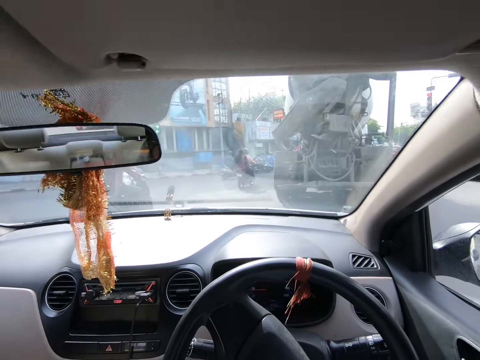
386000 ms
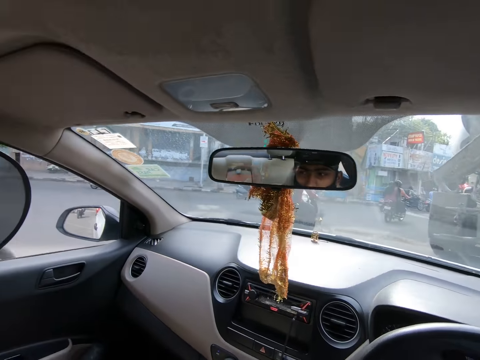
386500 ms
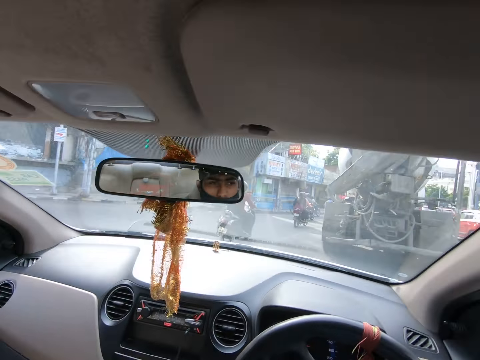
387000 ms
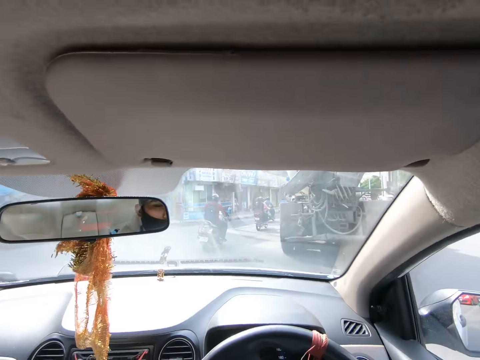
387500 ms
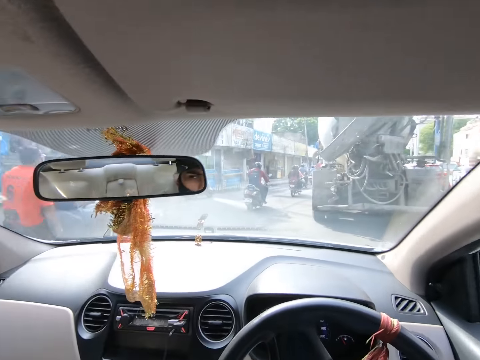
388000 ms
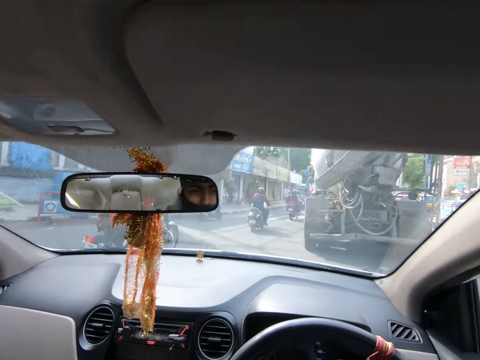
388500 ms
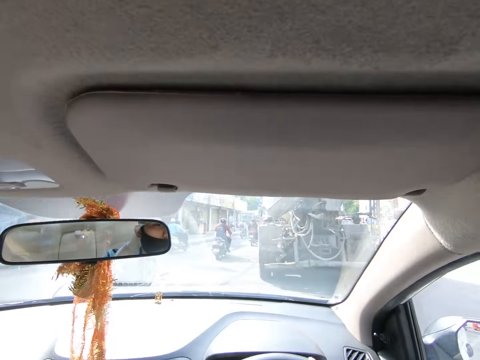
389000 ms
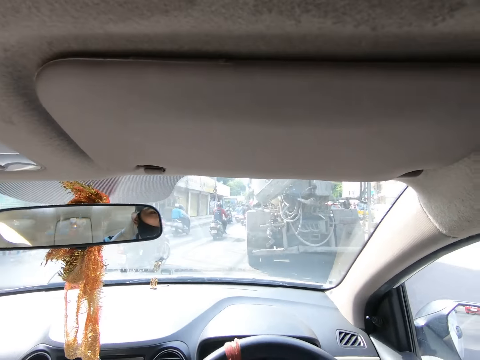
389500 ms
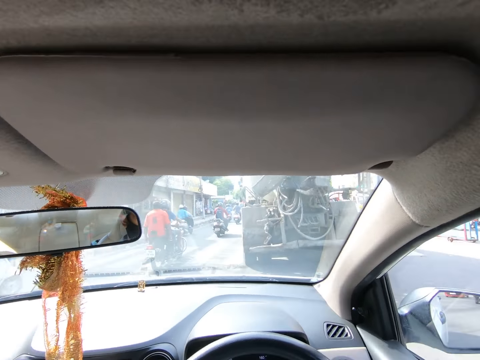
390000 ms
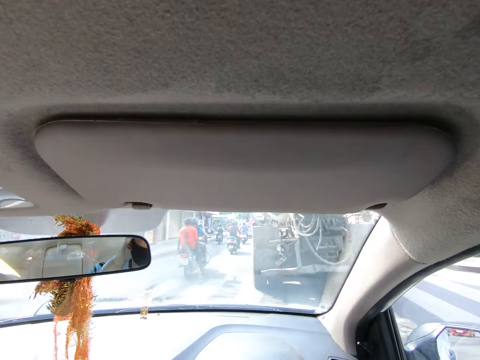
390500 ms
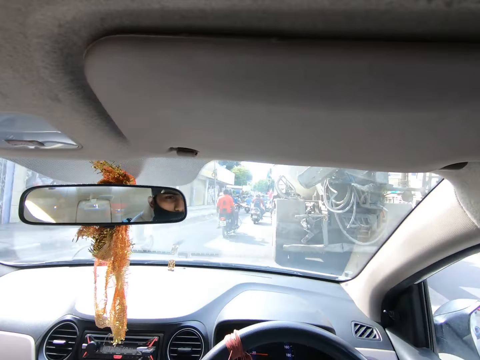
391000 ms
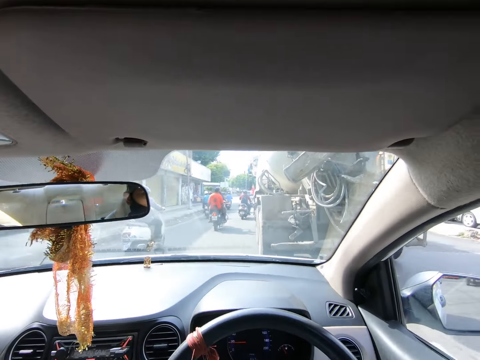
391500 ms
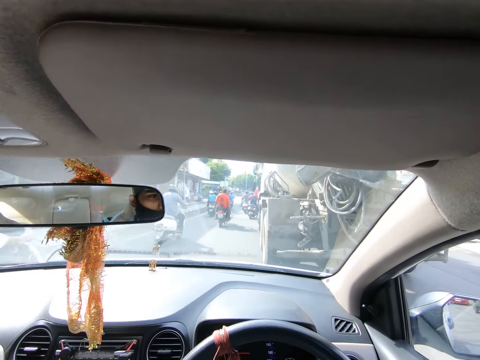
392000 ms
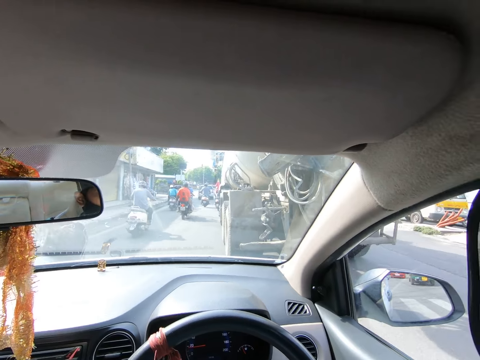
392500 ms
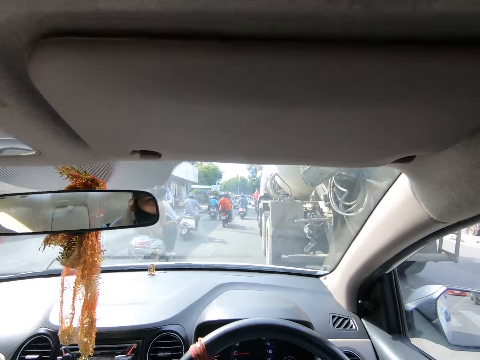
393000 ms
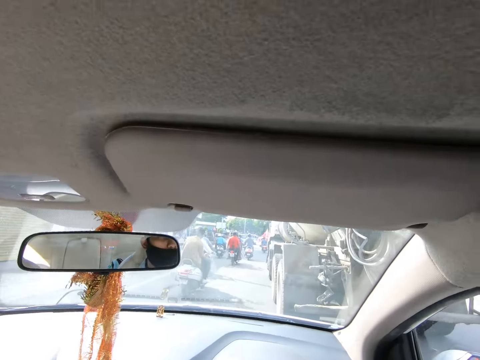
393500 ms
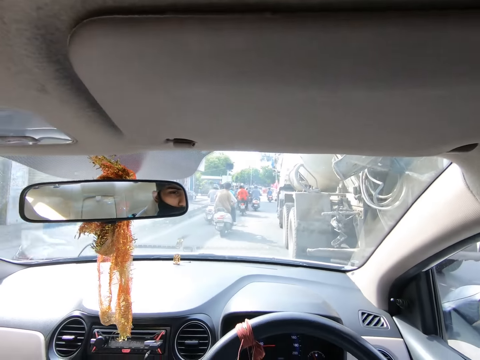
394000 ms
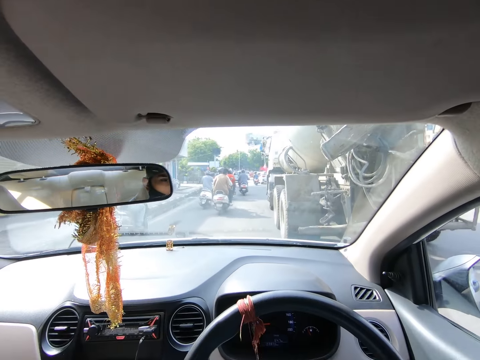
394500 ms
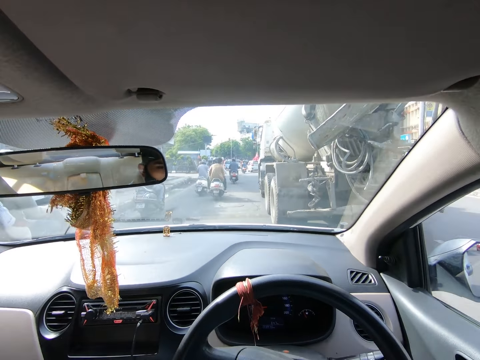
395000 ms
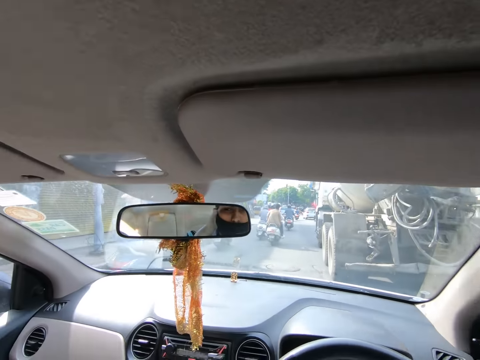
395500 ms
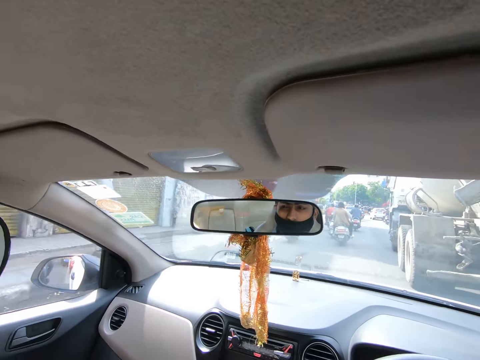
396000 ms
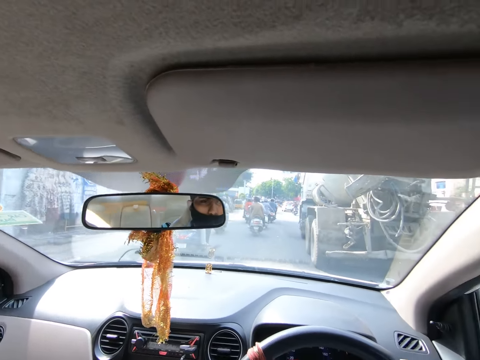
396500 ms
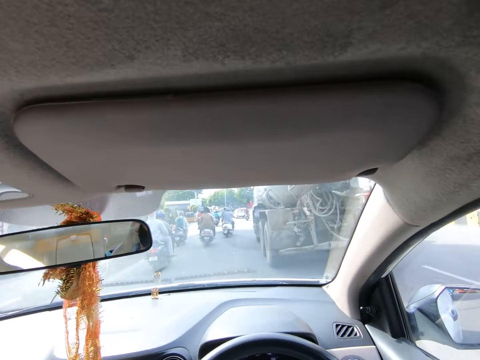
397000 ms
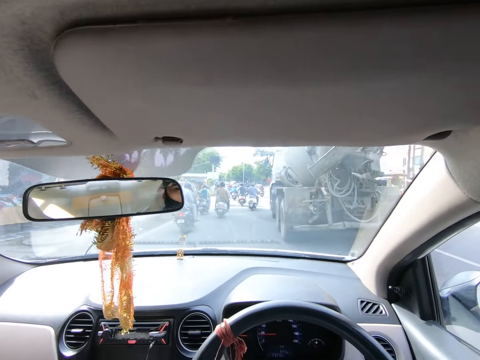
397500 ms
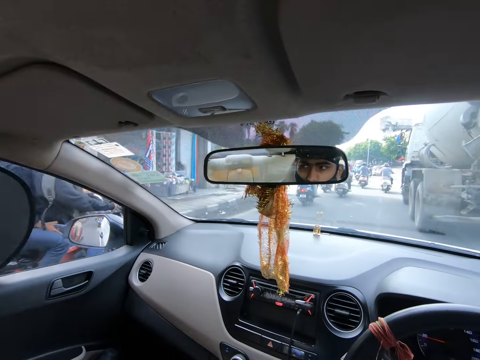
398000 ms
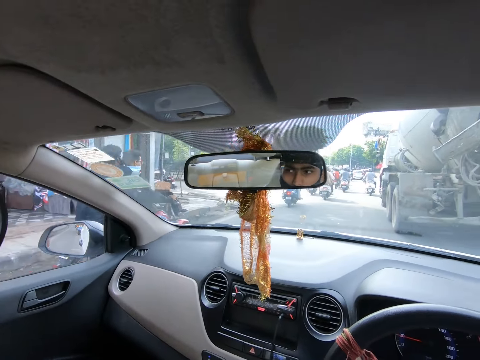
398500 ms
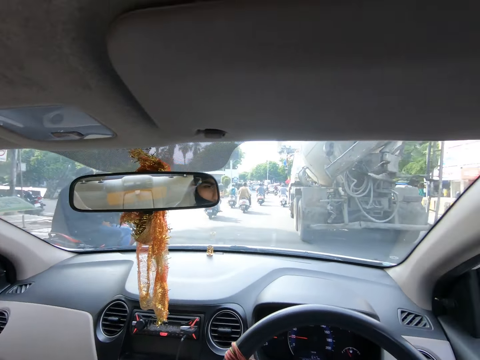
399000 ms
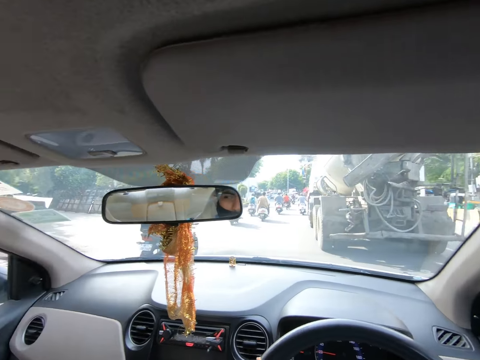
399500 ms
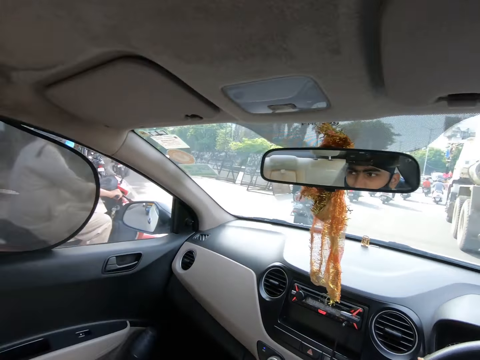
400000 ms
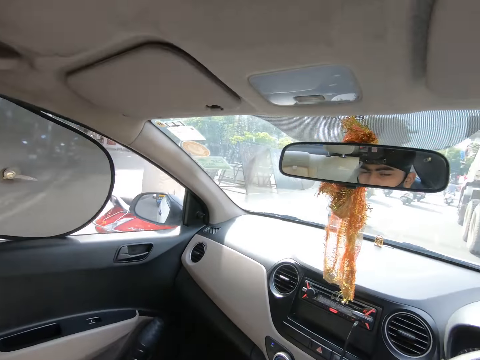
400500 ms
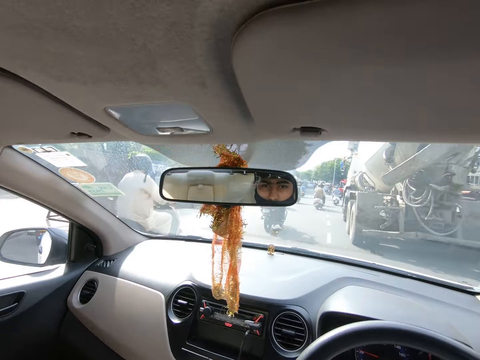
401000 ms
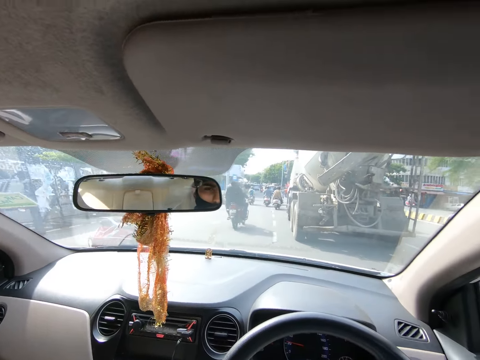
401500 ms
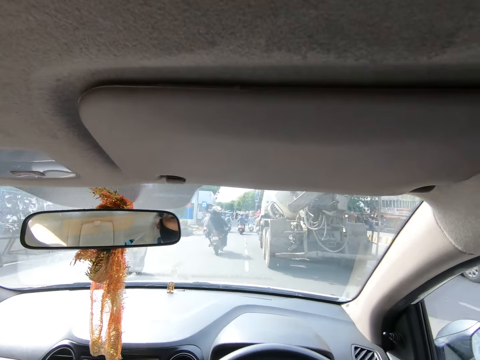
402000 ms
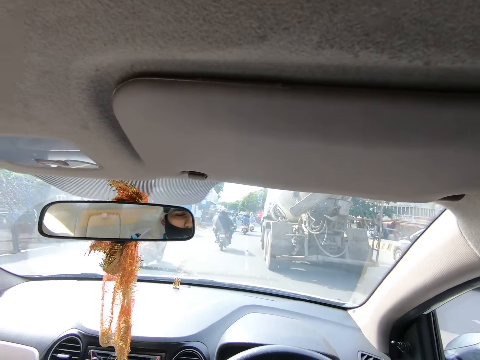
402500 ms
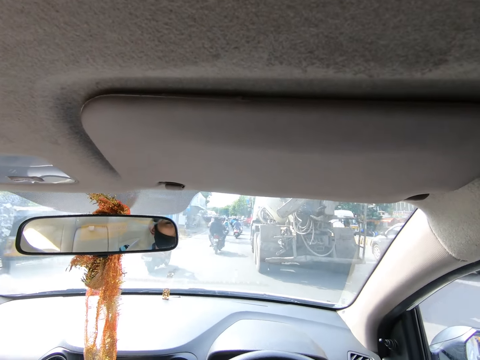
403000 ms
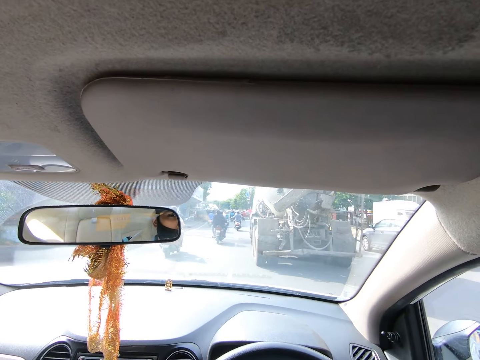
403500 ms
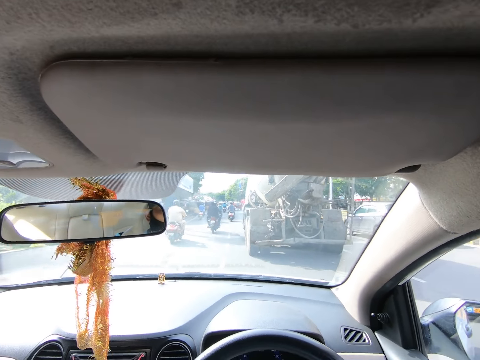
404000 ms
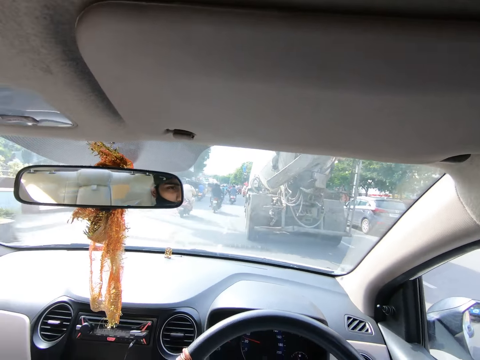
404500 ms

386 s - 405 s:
The camera wearer looks at the window. They look at the window again.

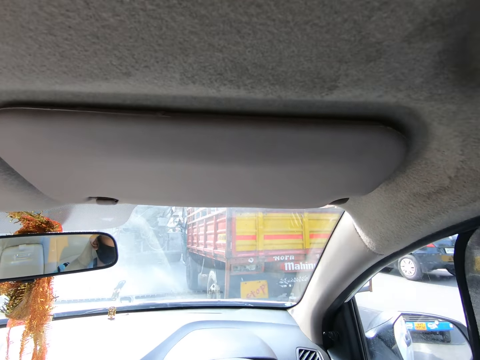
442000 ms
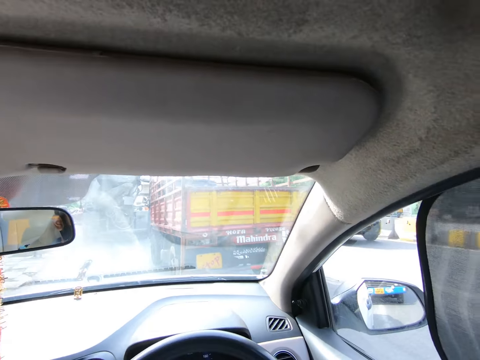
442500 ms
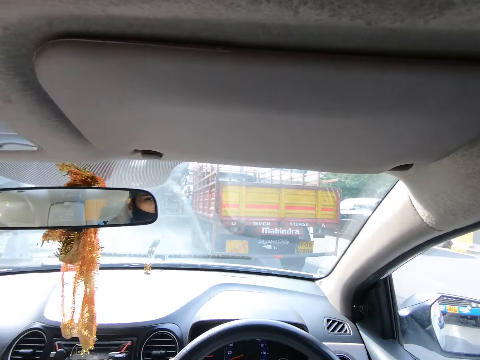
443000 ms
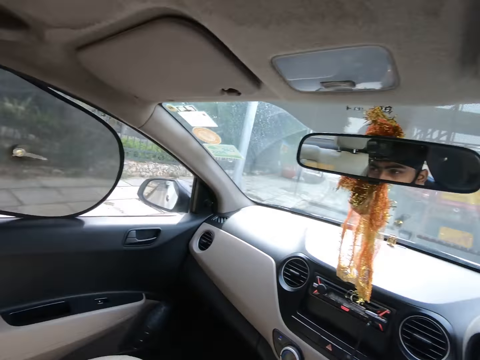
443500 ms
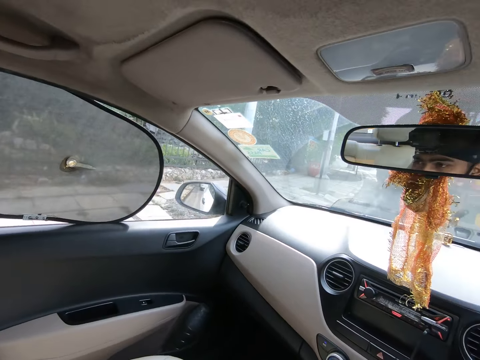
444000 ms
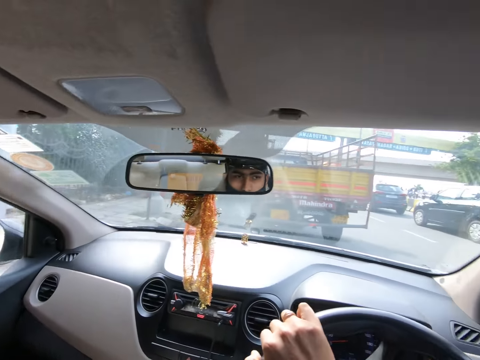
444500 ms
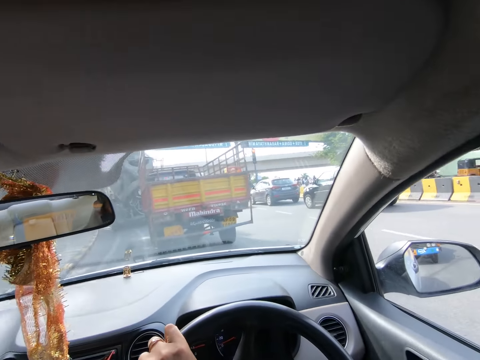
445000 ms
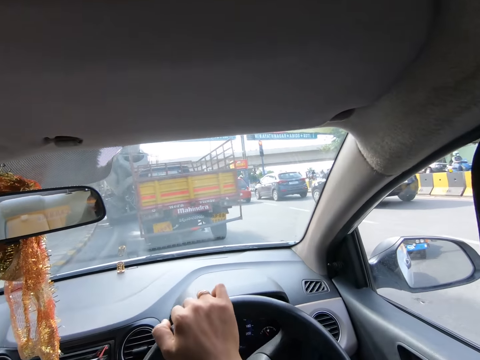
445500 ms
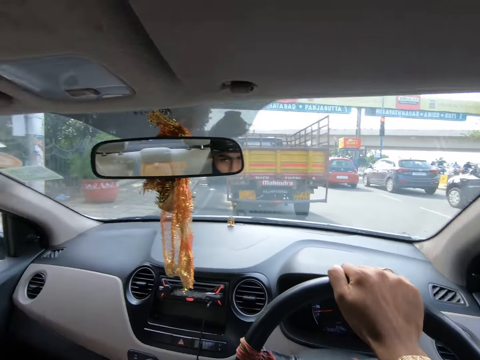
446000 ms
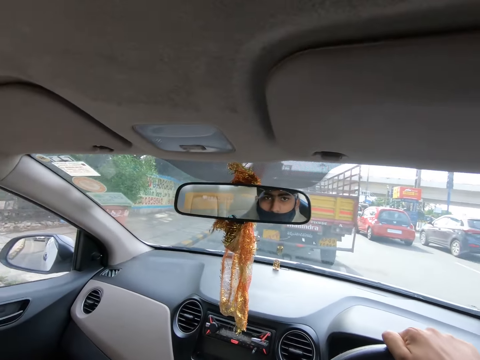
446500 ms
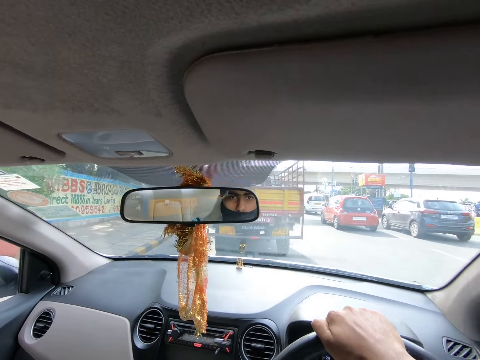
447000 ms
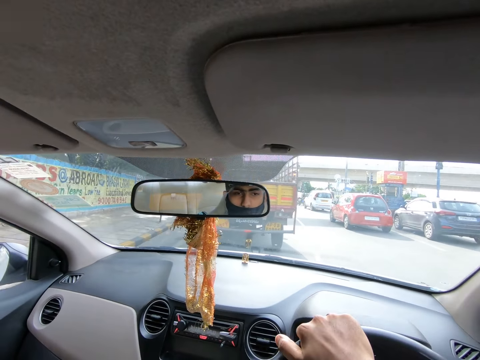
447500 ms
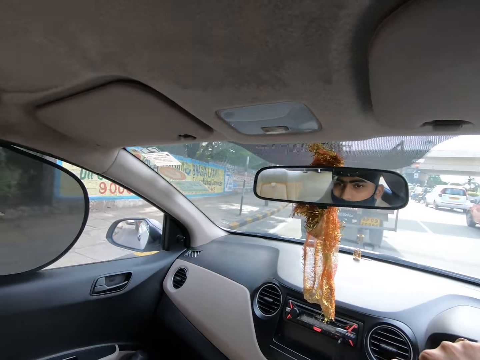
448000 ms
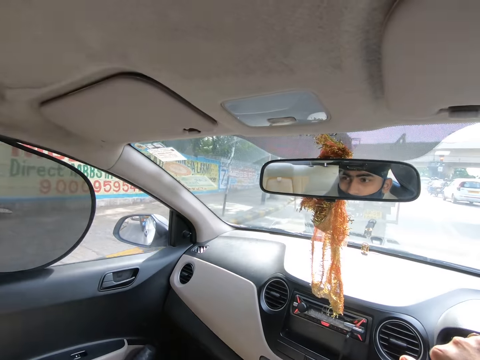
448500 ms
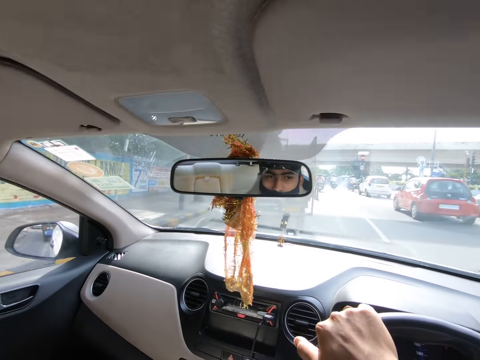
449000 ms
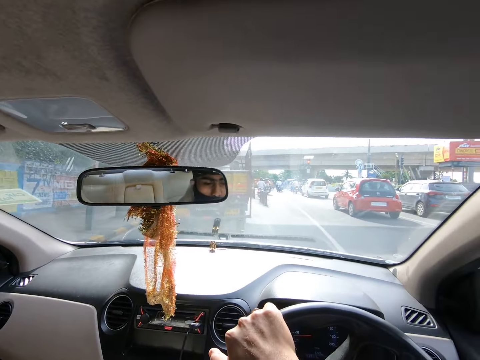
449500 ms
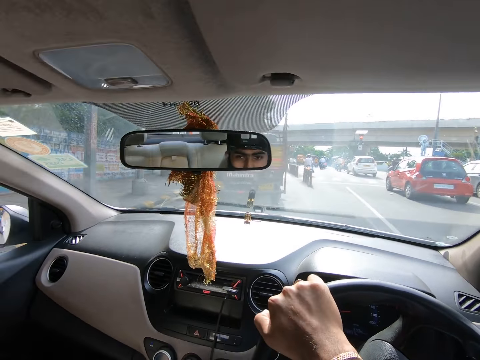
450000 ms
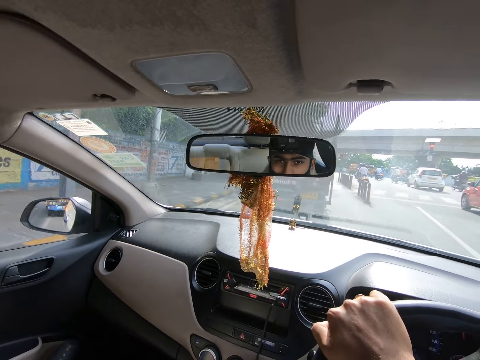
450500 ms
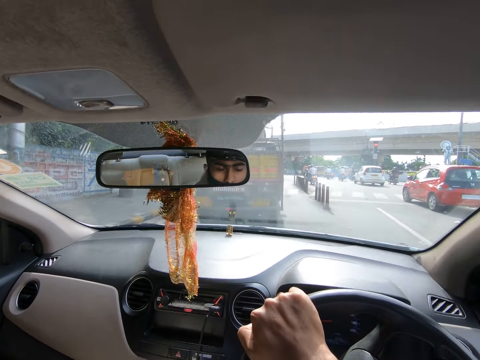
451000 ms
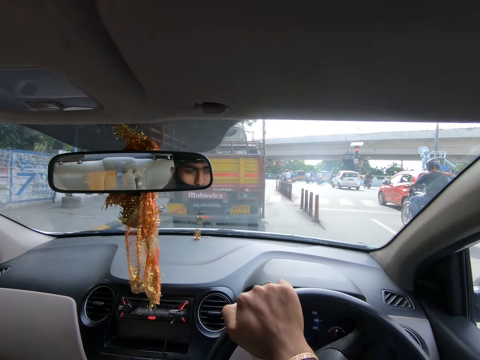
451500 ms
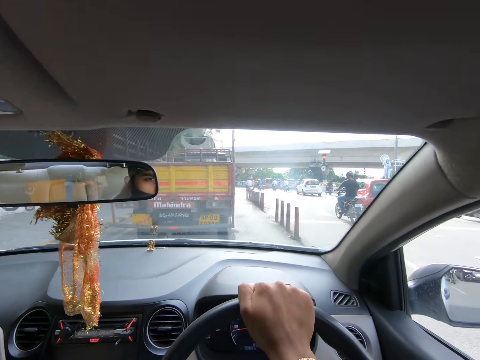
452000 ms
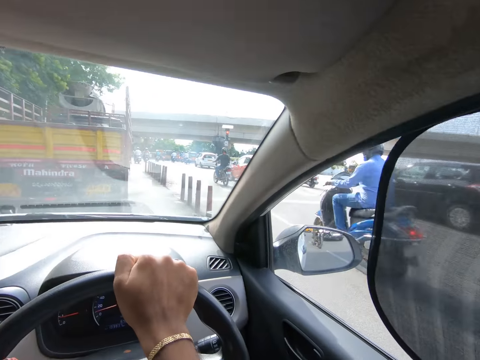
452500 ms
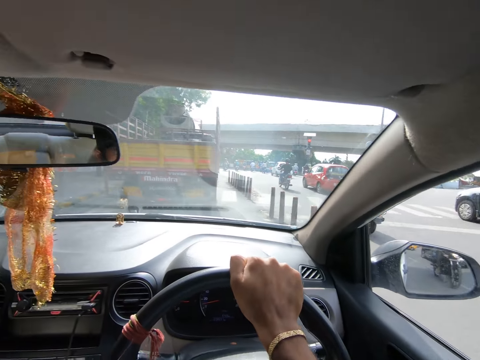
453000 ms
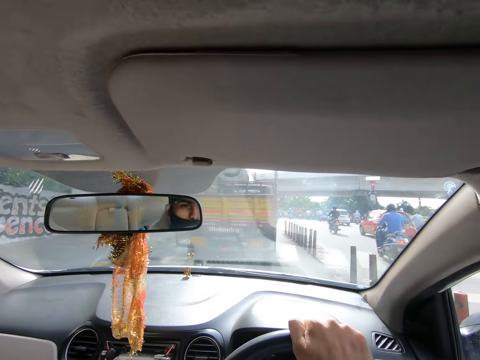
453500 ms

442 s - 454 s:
The camera wearer looks at the window. They look at the window repeatedly. They look at the rear view mirror. They look at the window. They look at the window again.
